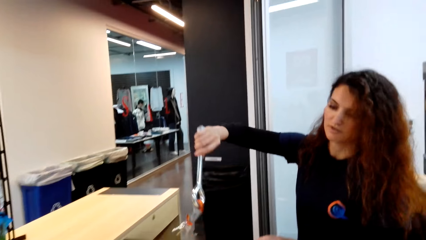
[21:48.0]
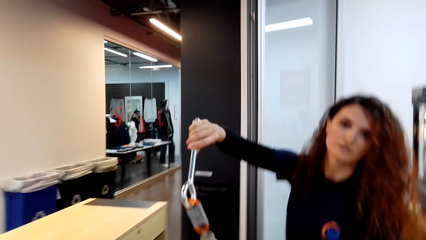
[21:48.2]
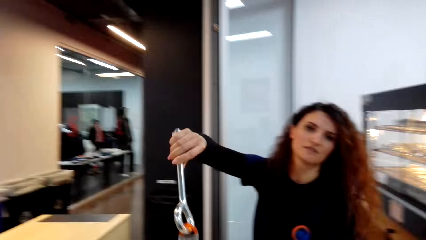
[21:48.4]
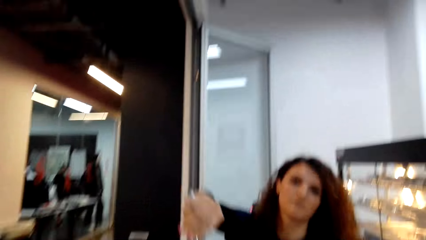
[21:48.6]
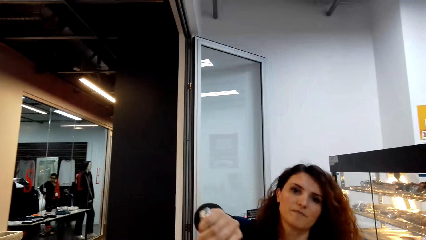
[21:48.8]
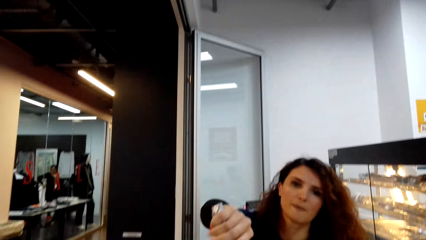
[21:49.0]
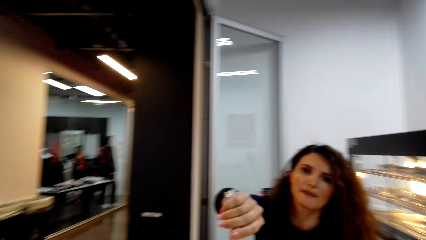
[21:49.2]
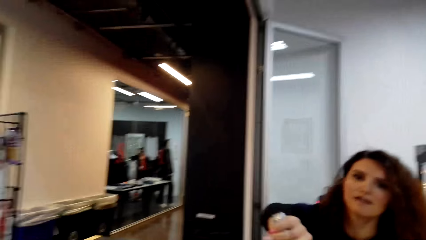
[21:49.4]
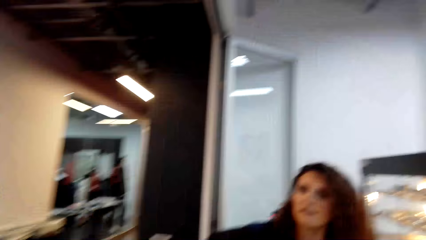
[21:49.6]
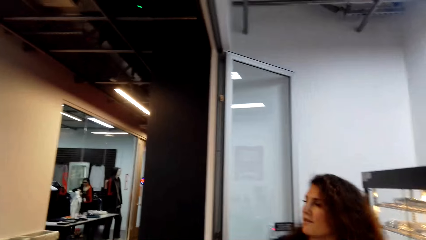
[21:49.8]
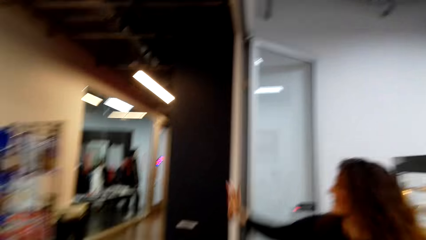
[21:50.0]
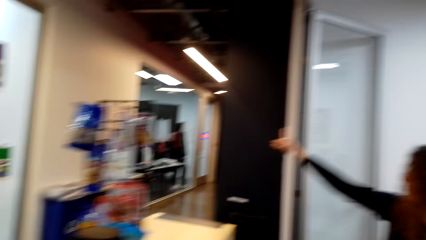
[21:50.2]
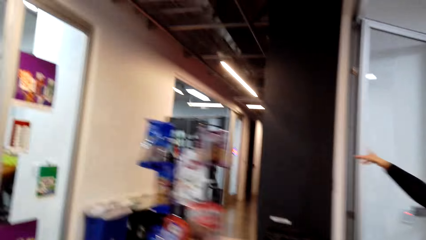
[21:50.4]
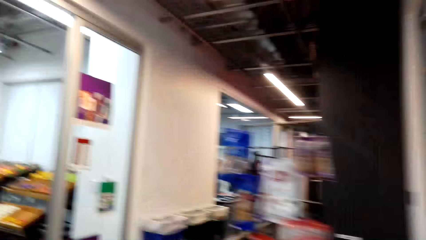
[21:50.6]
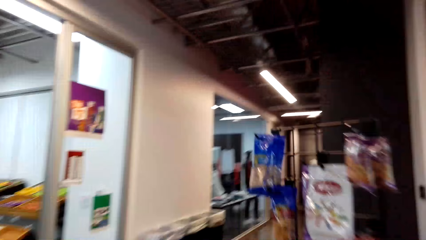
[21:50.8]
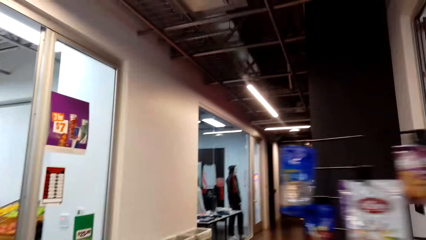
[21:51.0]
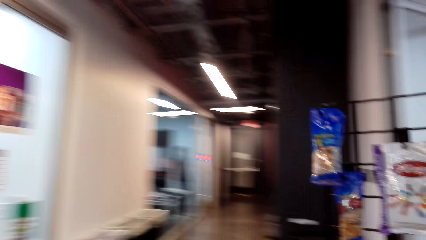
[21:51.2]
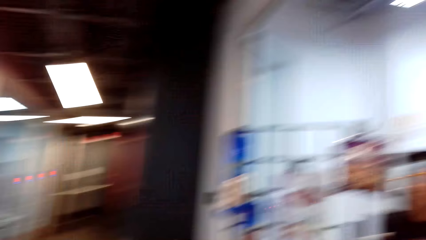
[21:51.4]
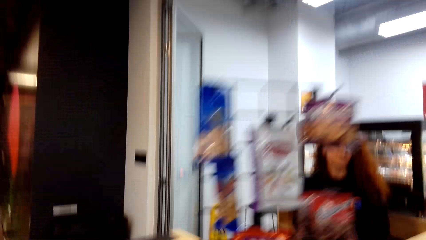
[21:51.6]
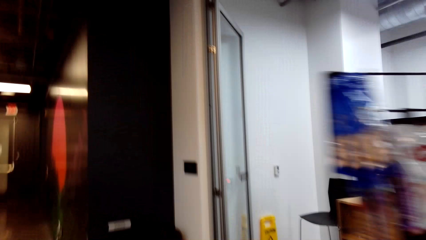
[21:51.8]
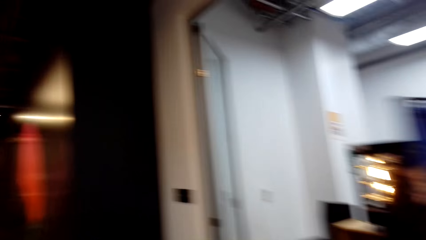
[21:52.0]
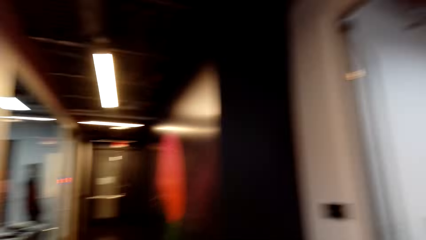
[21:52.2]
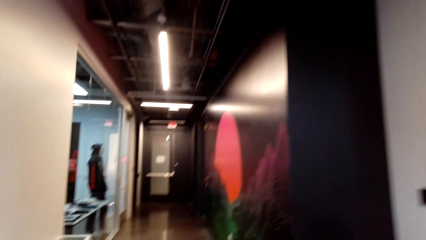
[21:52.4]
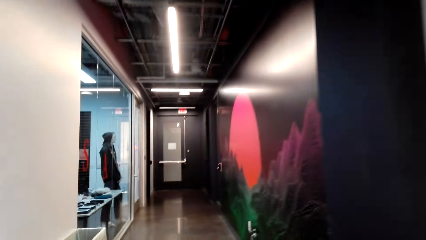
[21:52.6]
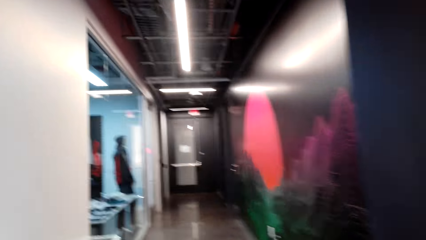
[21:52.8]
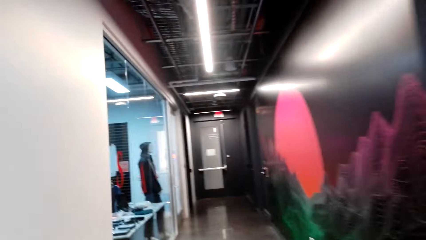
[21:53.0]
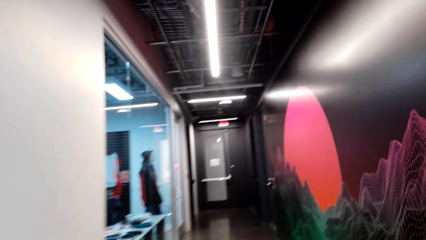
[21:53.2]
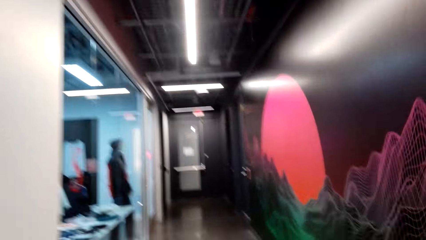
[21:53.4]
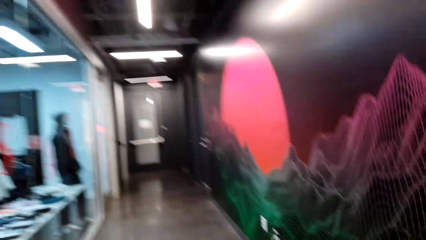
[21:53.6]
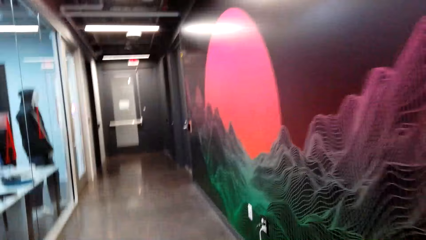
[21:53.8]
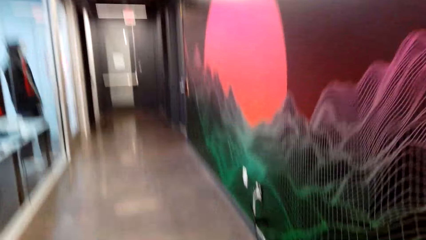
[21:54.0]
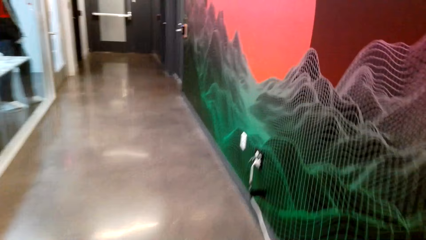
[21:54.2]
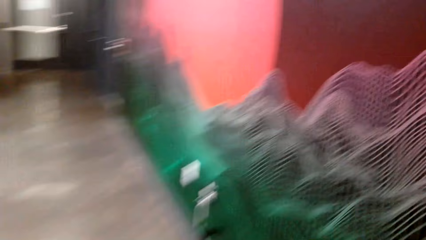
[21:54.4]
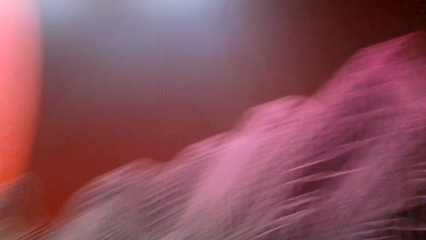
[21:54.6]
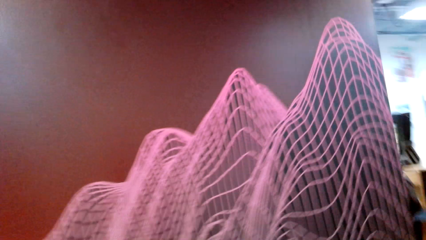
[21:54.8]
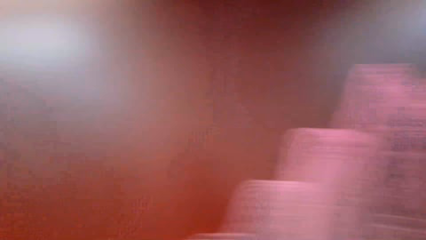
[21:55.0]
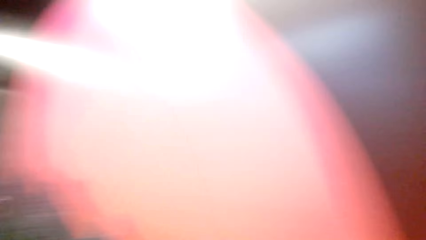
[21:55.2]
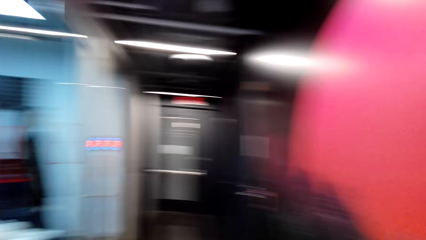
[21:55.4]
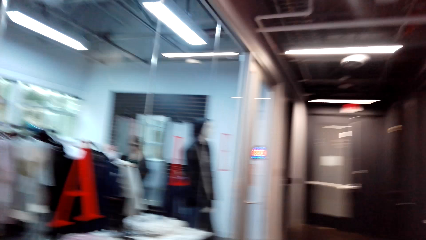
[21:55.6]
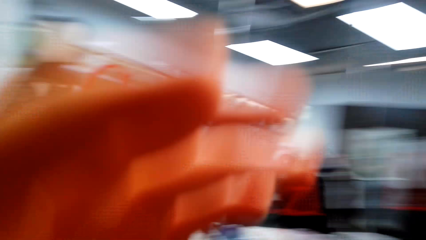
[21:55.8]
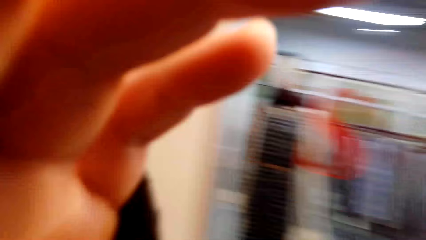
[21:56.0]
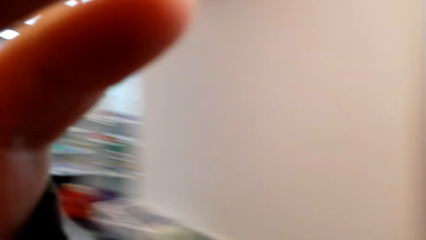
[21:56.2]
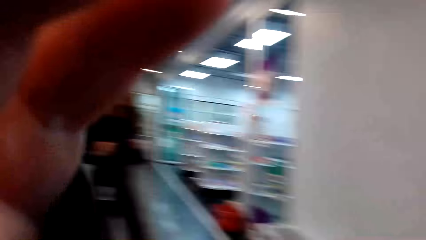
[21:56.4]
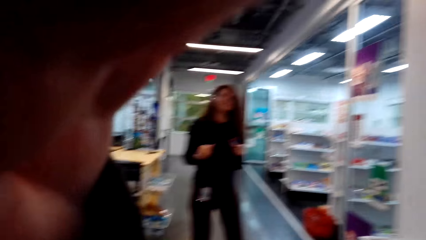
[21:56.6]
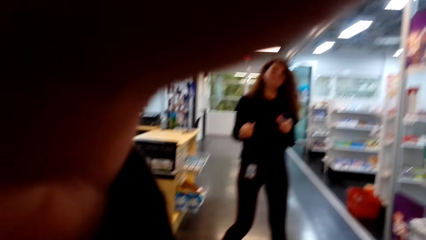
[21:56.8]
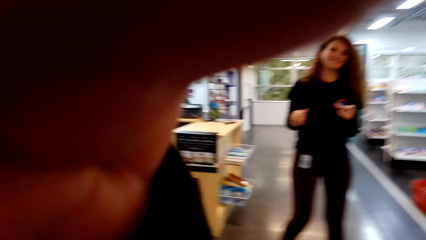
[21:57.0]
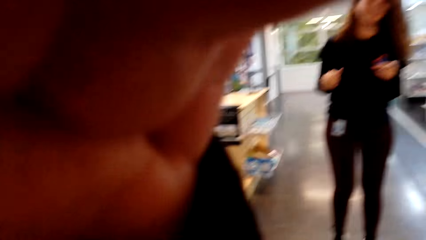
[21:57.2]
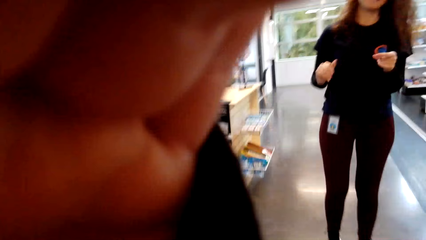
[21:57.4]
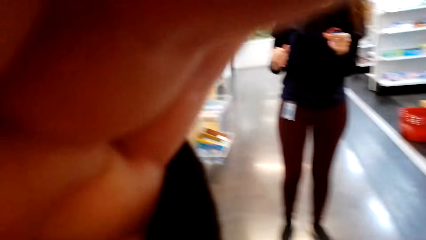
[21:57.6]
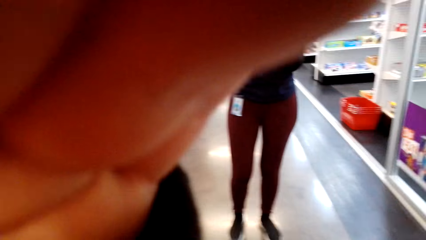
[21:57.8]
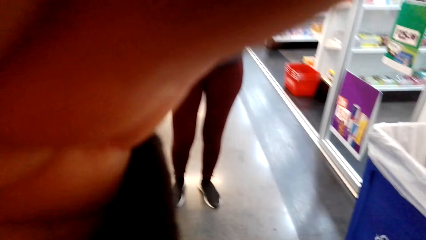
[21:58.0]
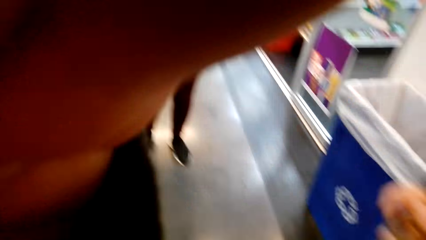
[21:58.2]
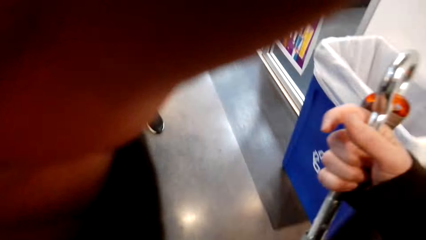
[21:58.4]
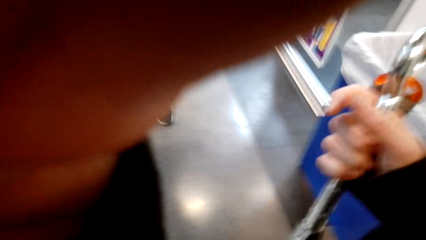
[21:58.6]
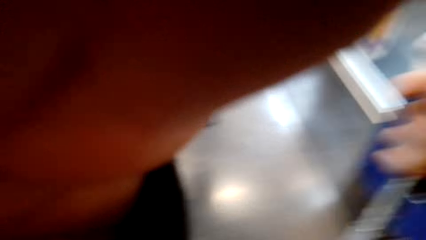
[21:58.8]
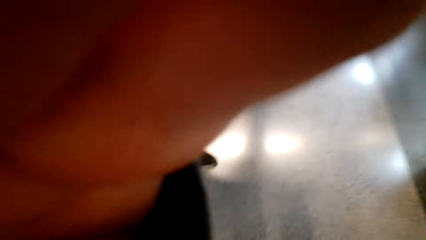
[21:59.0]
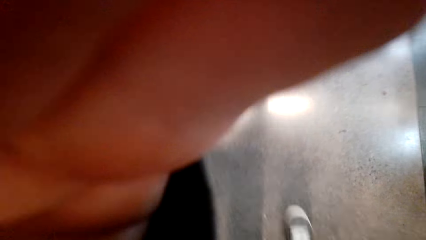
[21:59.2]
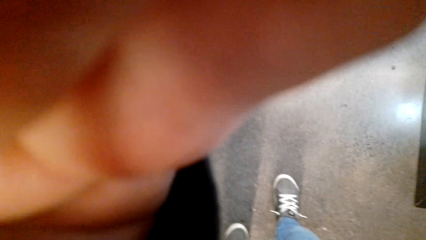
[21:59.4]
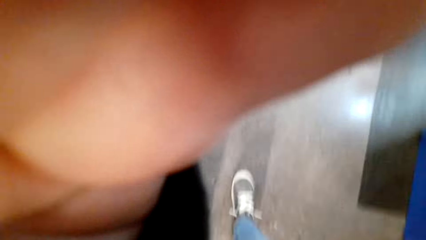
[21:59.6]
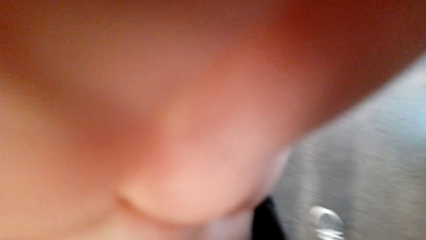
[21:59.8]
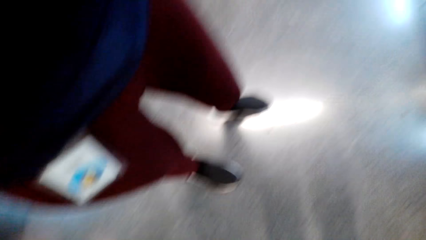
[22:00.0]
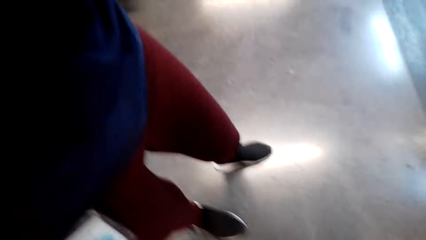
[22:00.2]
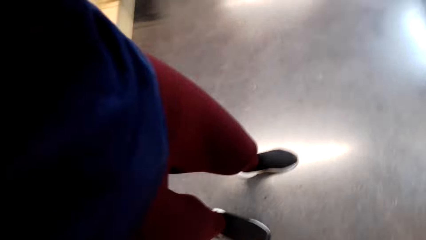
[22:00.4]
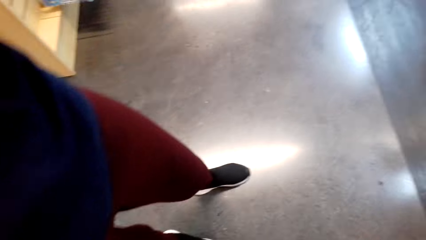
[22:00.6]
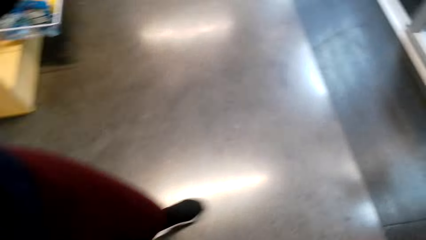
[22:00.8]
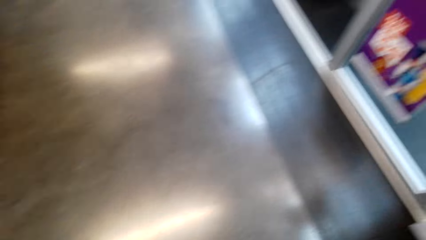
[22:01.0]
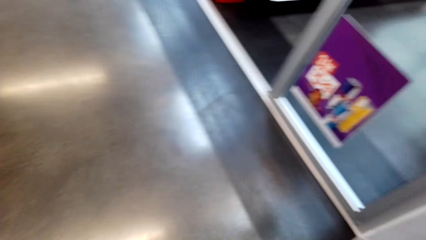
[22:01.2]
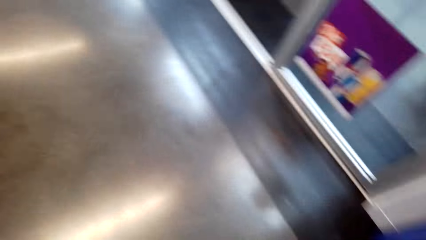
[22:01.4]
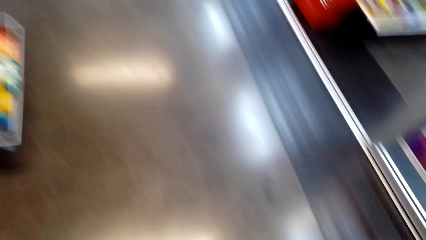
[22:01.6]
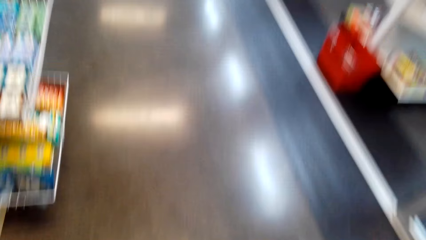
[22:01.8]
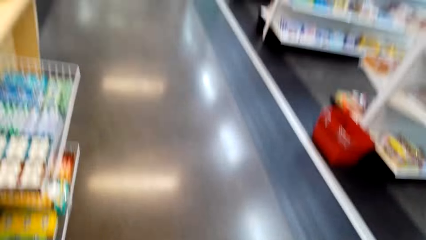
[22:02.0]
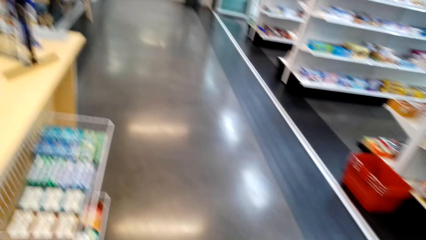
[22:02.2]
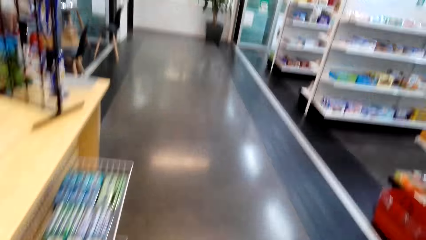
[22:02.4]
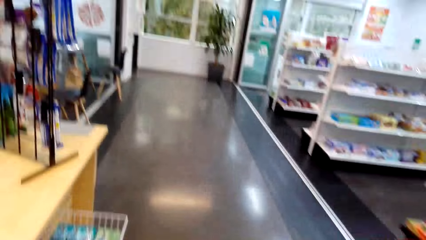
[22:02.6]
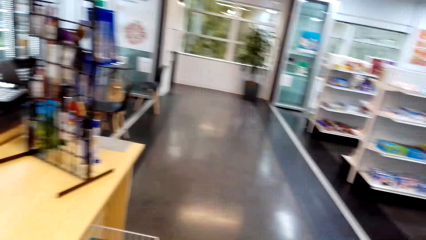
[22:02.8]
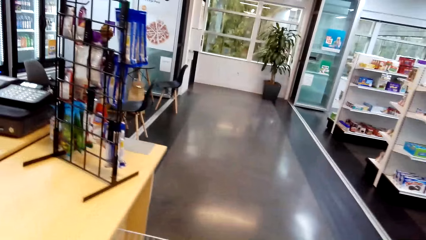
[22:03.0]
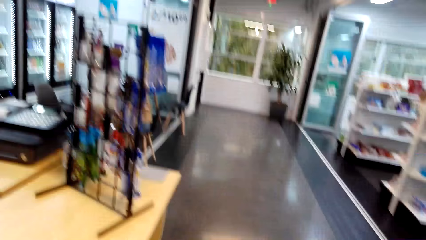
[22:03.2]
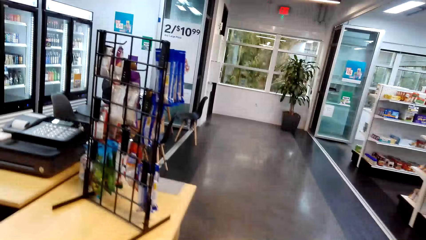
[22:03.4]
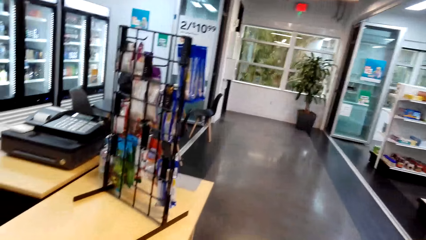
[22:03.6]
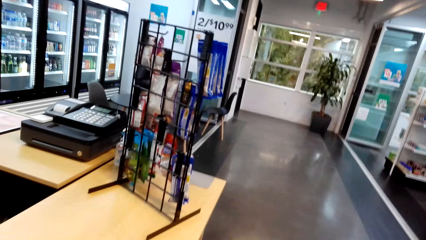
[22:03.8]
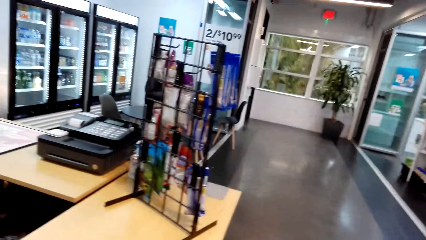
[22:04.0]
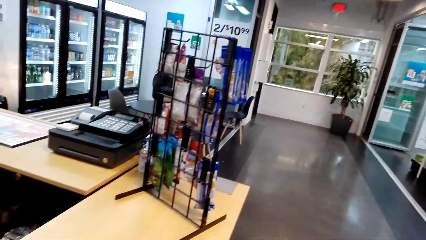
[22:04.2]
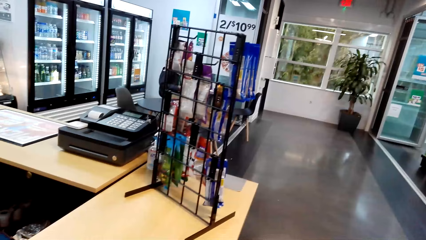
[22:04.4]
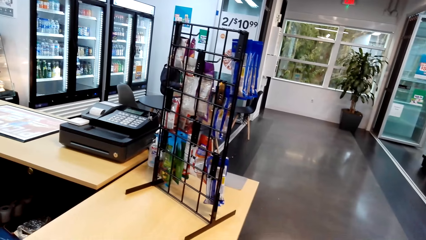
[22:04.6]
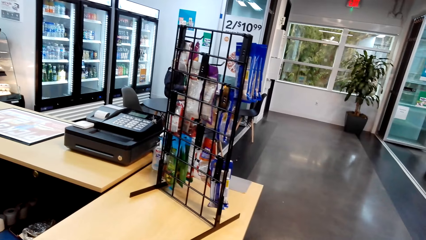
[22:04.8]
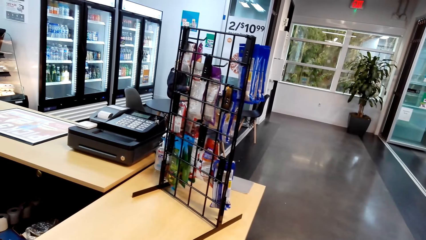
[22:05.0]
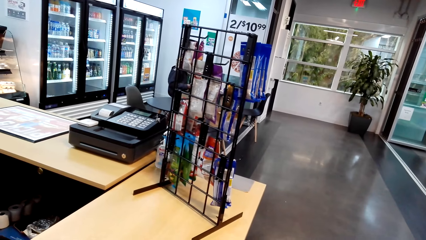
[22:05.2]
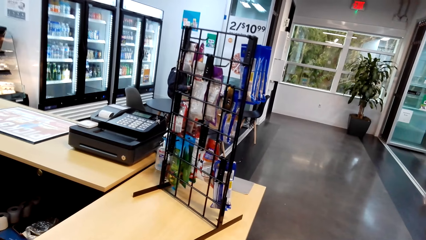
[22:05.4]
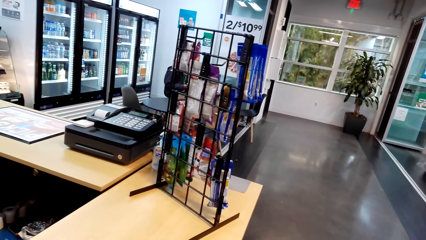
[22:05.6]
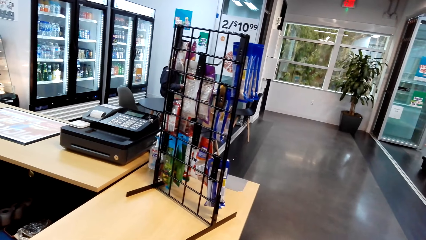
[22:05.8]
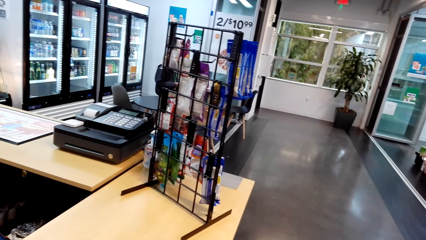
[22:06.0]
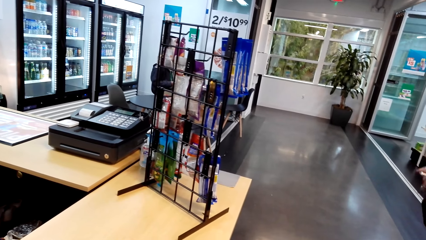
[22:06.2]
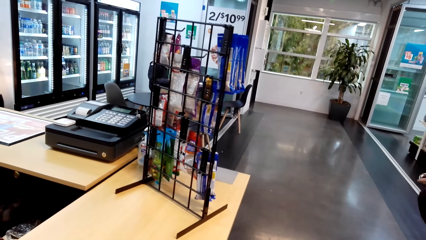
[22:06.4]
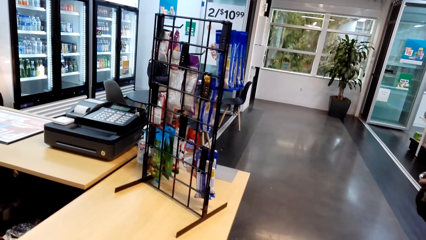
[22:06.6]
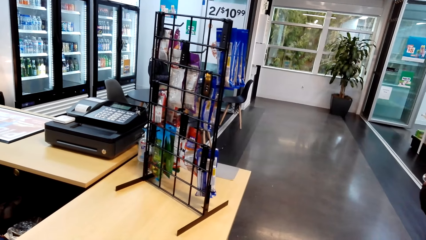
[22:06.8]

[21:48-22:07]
A girl gives out a key to the camera wearer. The camera wearer walks in the shop. They hold the camera. They look around.
